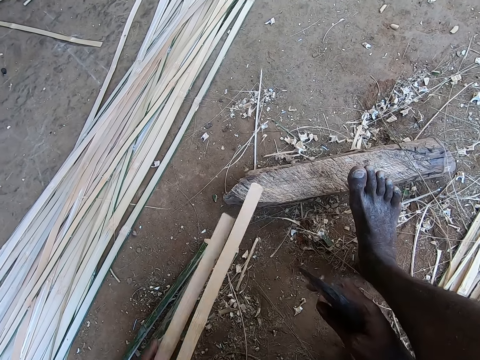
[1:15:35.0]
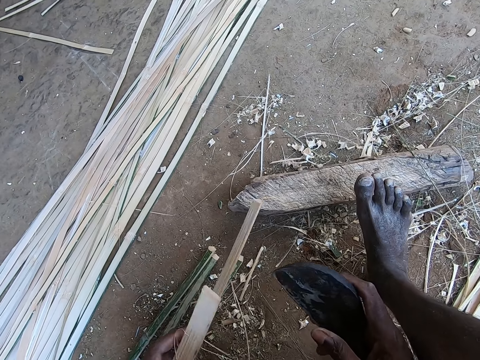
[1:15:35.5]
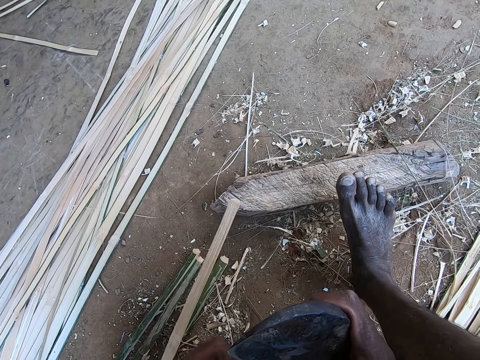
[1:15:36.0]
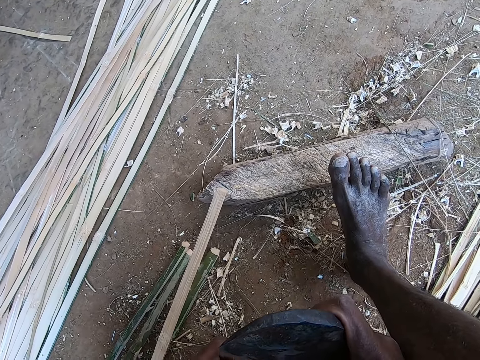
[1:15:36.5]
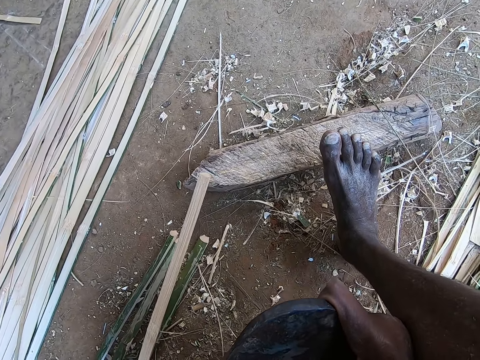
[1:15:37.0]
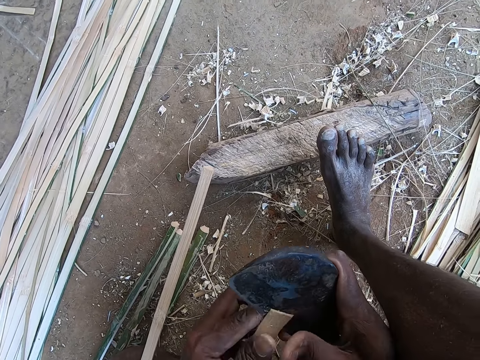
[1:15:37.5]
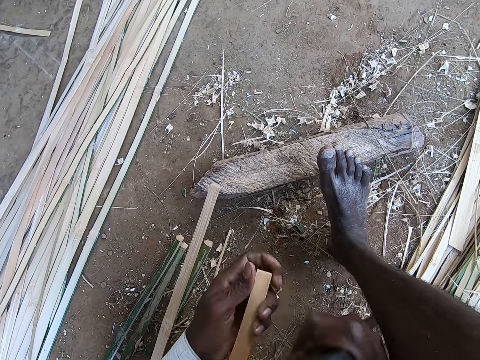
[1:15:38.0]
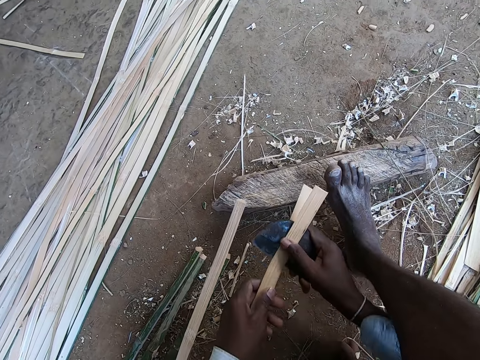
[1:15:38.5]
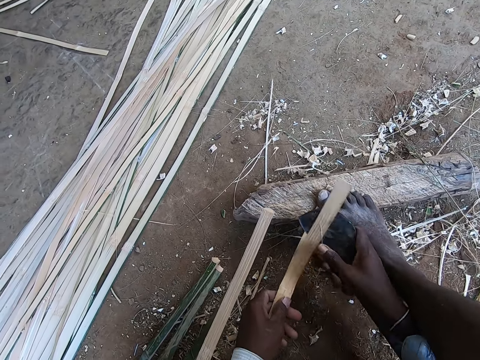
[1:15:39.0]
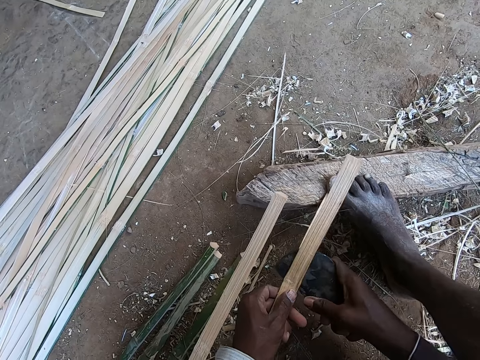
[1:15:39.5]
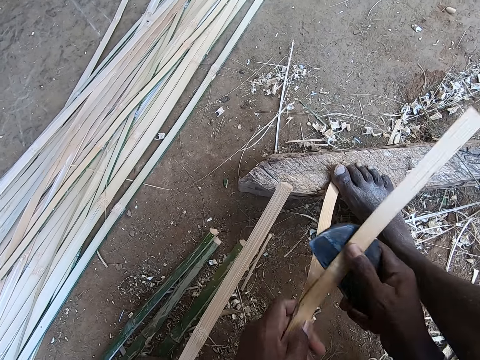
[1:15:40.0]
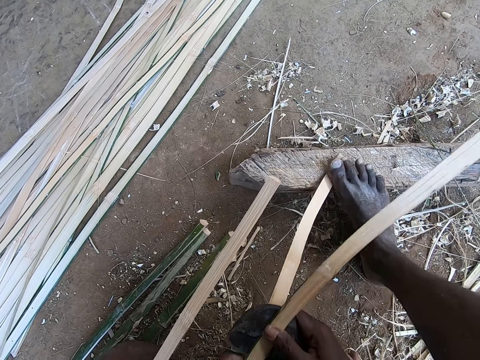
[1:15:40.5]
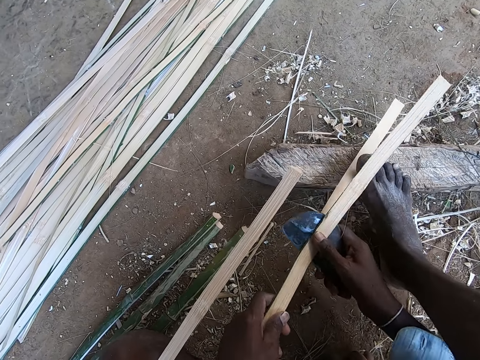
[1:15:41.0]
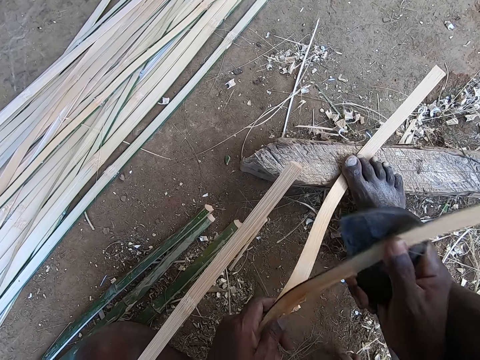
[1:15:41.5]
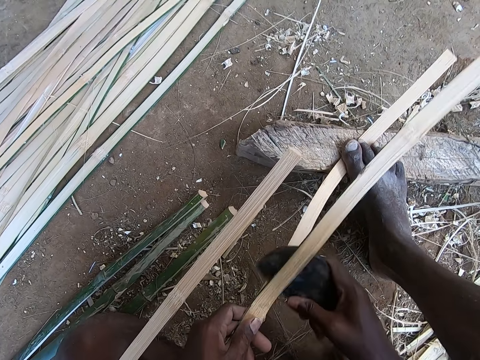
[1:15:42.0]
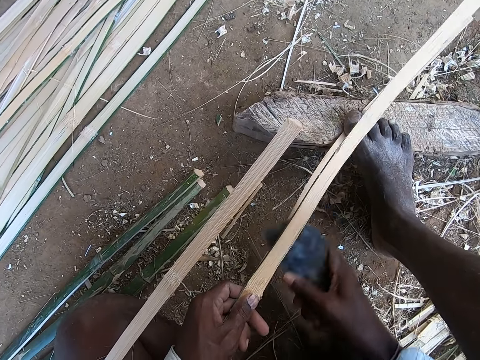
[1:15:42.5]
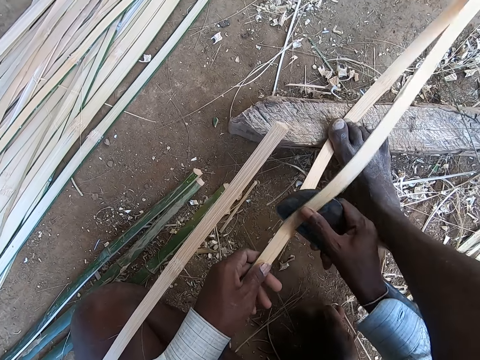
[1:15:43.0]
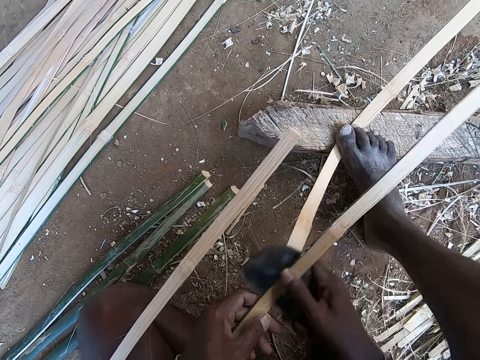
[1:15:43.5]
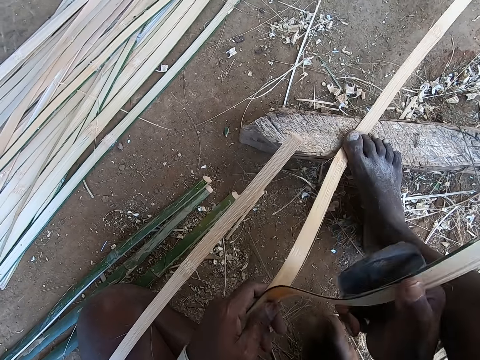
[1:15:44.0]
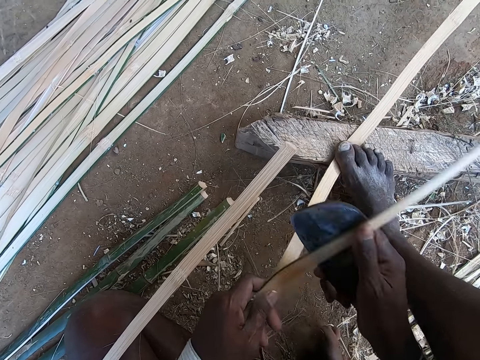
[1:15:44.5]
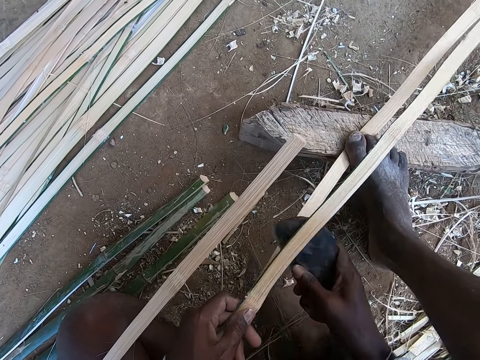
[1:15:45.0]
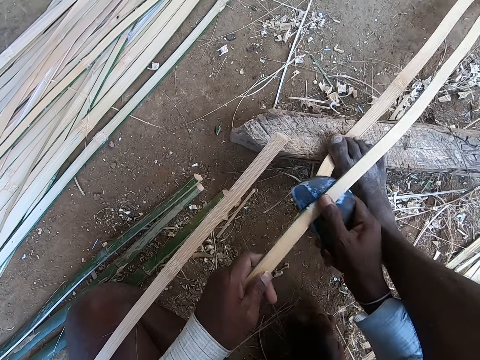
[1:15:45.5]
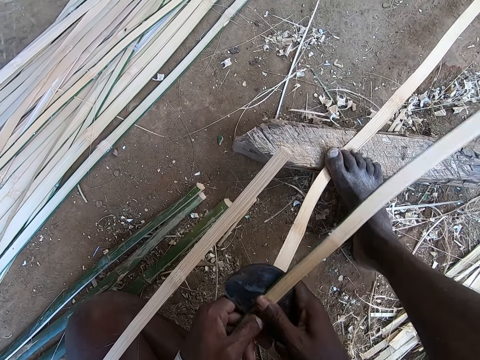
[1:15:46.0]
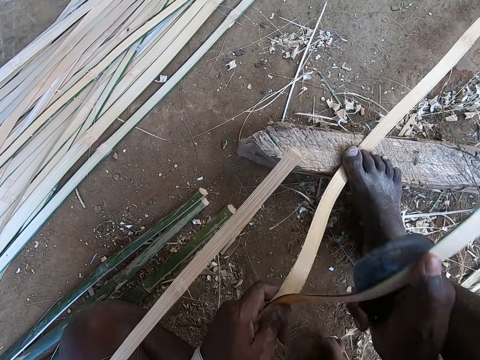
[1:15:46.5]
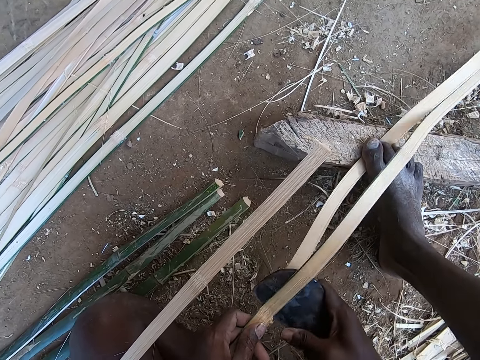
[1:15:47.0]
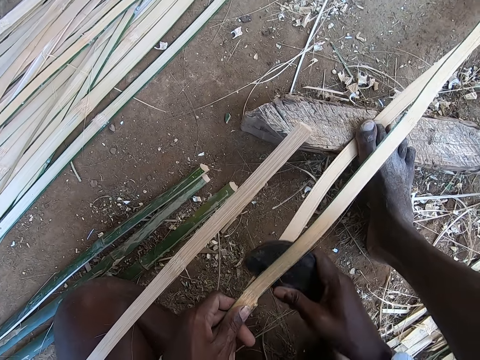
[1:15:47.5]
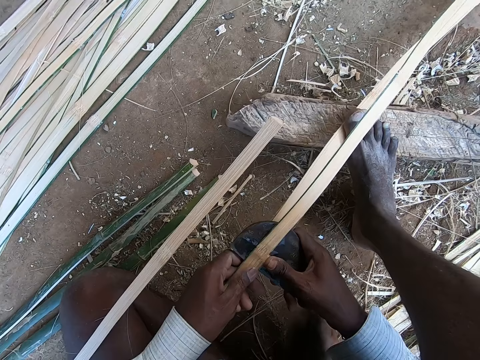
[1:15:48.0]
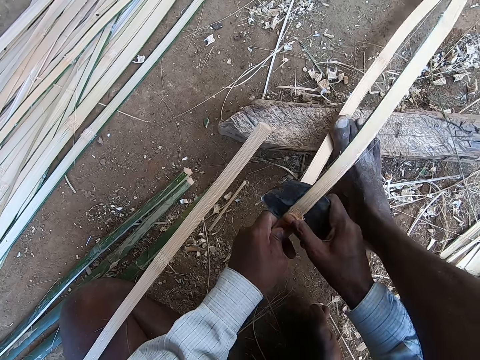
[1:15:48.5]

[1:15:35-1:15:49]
The camera wearer breaks the bamboo with the blade. He slices a bamboo strip in his left hand with the knife in his right hand. He breaks the bamboo with the blade. He places his right toe on the bamboo strip on the plank. He breaks the bamboo with the blade repeatedly.

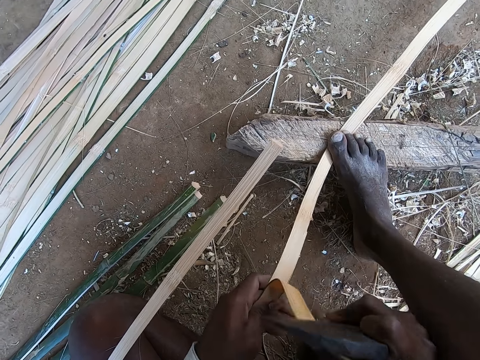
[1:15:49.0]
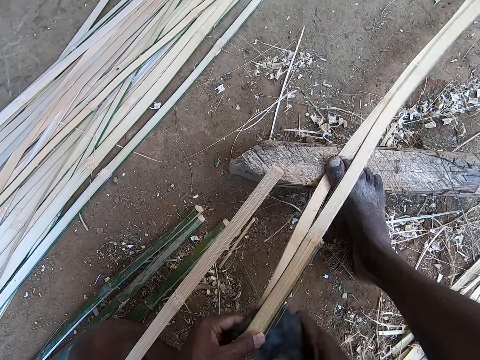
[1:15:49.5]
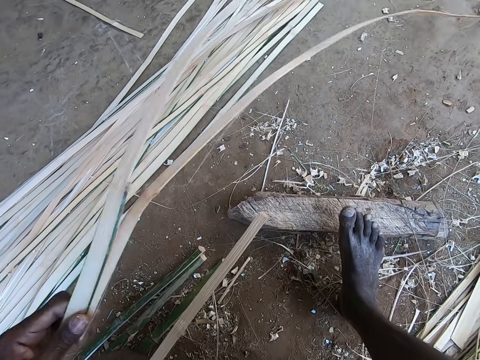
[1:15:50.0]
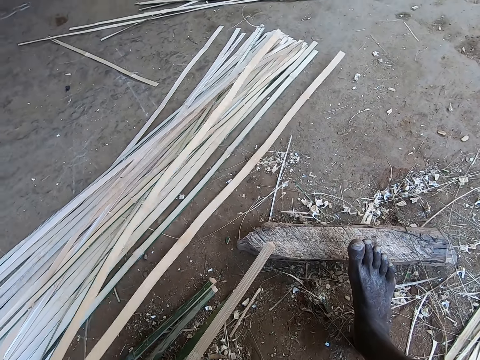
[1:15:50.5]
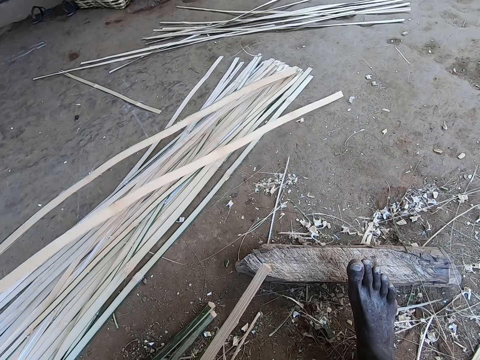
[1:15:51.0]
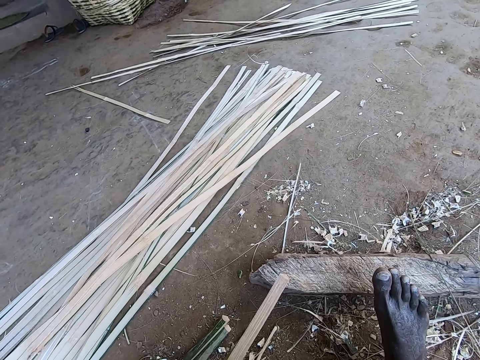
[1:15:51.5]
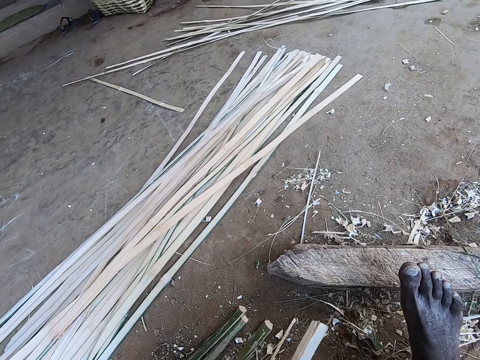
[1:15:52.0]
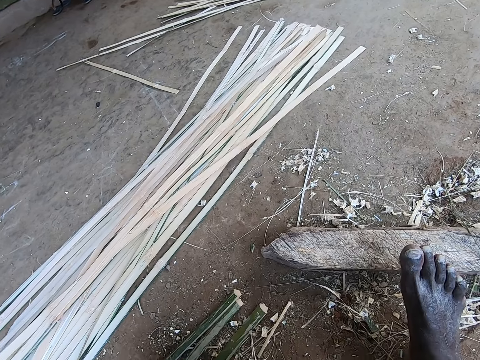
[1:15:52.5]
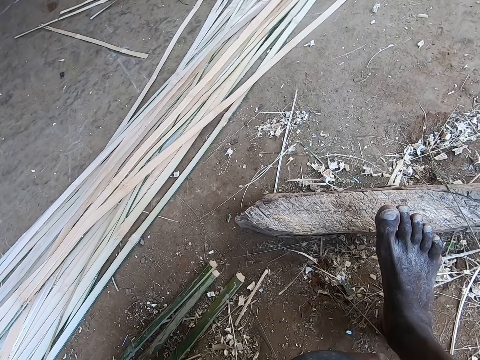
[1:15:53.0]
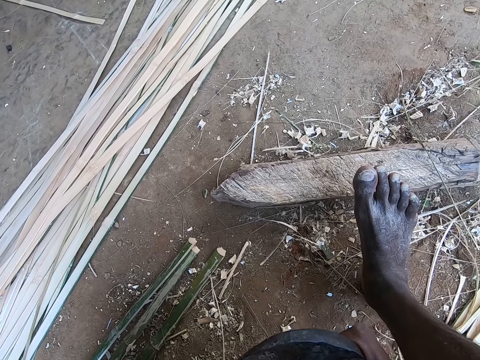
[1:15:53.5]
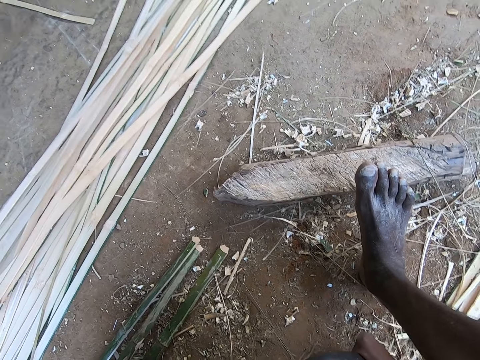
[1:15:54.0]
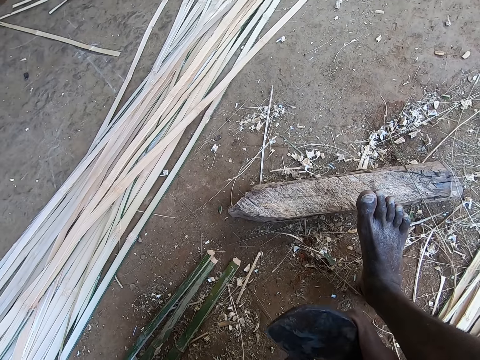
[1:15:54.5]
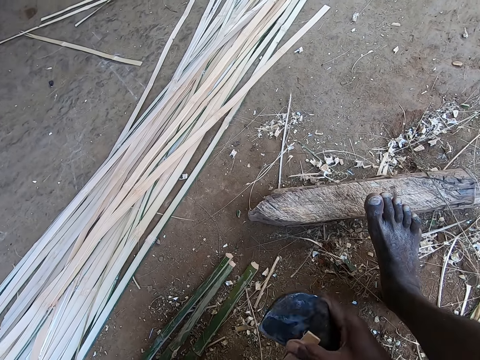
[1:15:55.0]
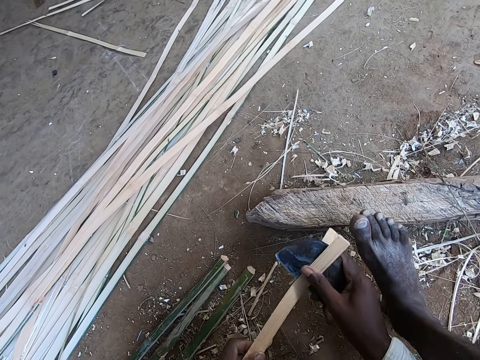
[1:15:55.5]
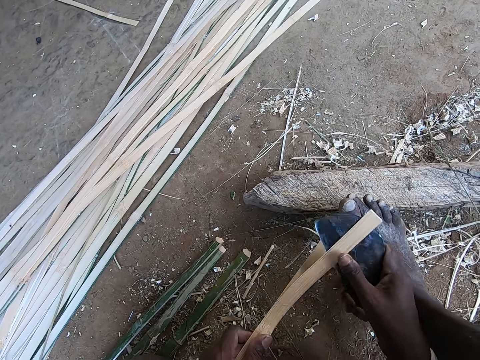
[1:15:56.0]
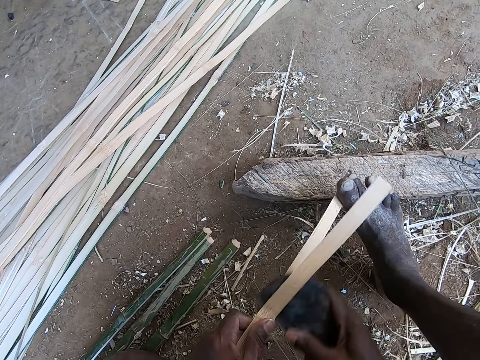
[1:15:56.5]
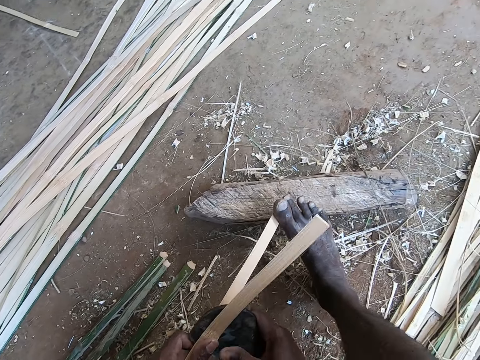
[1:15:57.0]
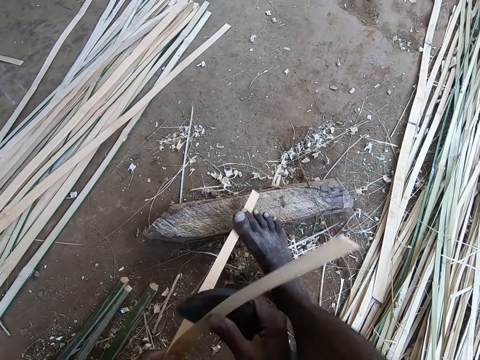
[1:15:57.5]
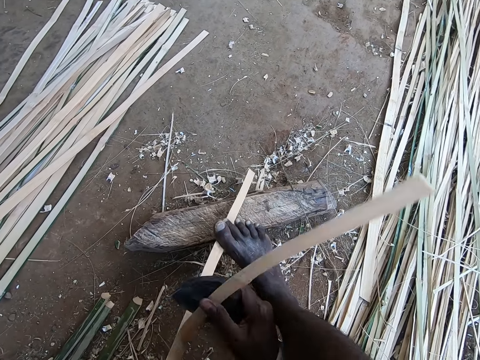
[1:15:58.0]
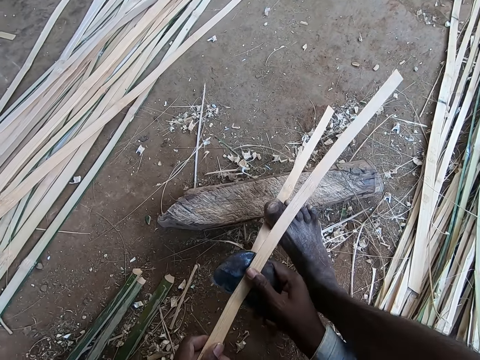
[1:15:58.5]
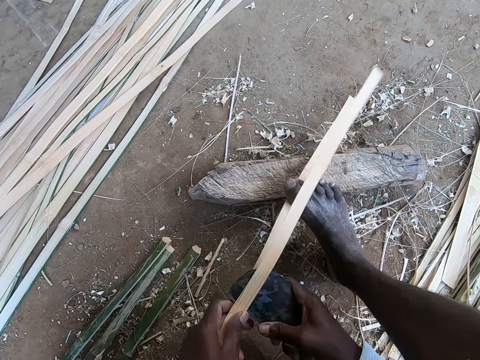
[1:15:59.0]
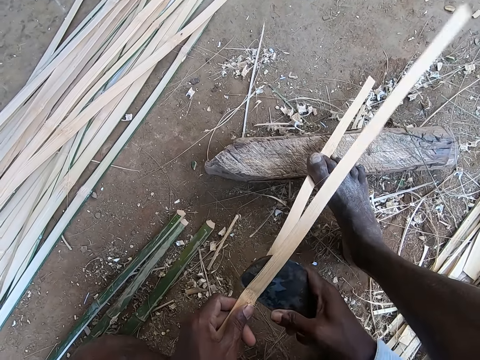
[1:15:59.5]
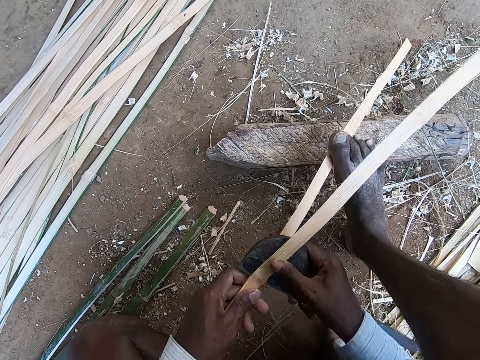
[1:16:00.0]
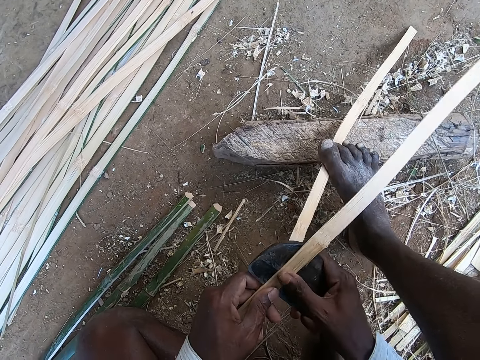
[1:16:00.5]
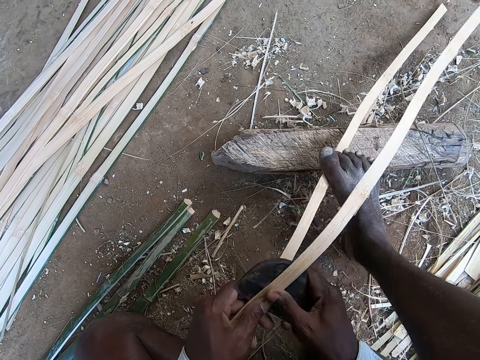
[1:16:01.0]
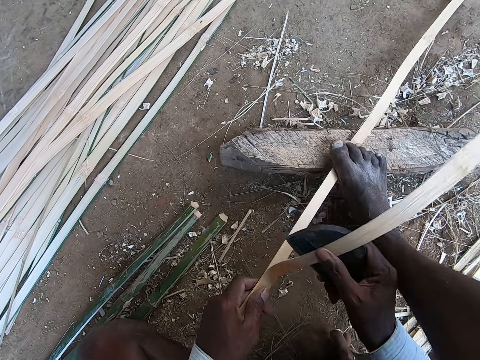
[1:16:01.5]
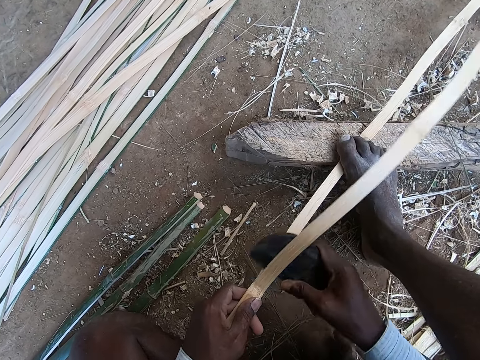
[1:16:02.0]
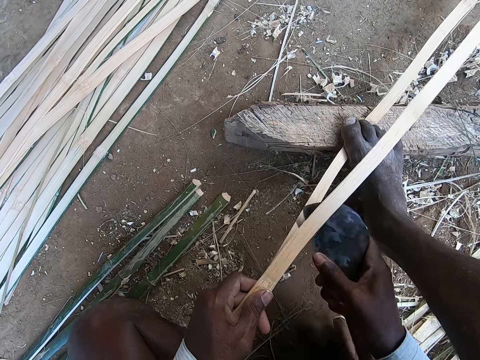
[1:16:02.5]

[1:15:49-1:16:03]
The camera wearer breaks the bamboo with the blade. He drops bamboo strips on the ground with his left hand. He breaks the bamboo with the blade. He picks a bamboo strip from the ground with his left hand. He breaks the bamboo with the blade. He slices the bamboo strip in his left hand with the knife in his right hand. He breaks the bamboo with the blade. He places his right toe on the bamboo strip on the plank. He breaks the bamboo with the blade repeatedly.
